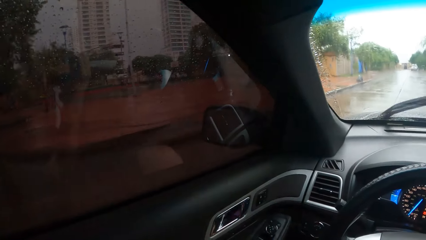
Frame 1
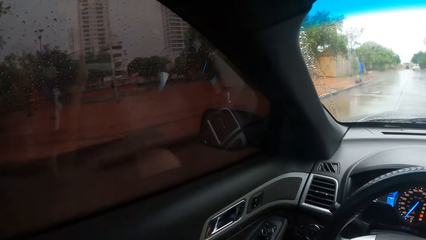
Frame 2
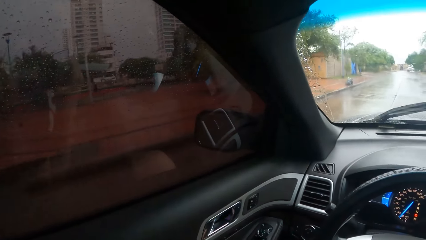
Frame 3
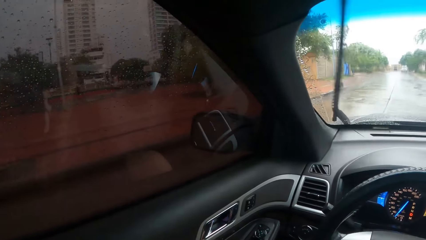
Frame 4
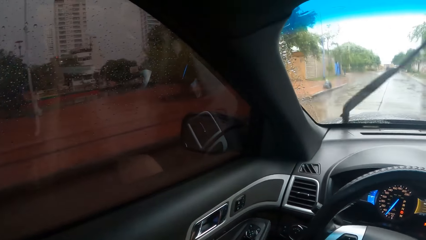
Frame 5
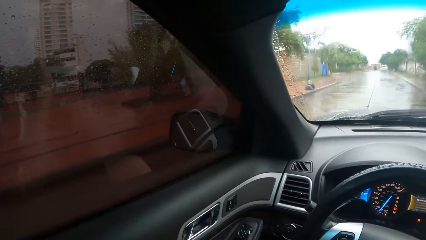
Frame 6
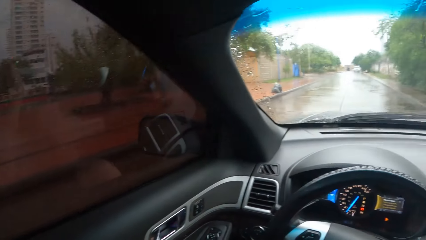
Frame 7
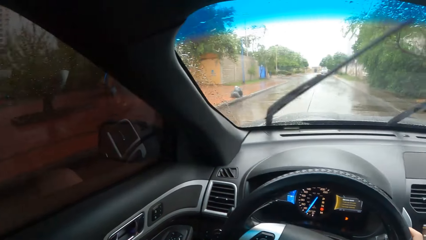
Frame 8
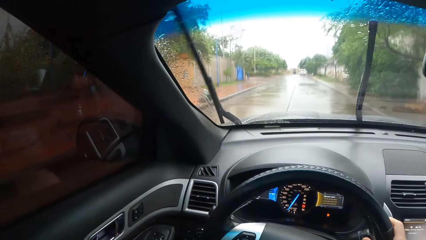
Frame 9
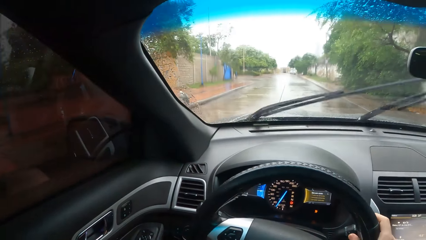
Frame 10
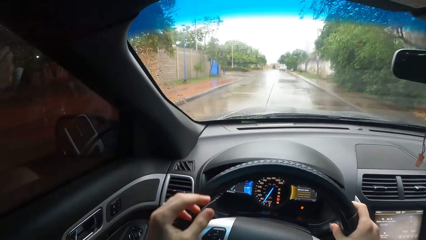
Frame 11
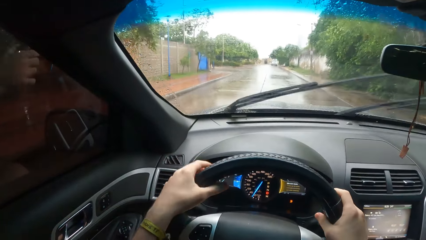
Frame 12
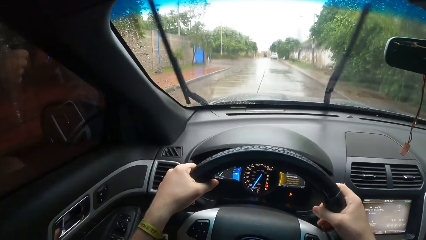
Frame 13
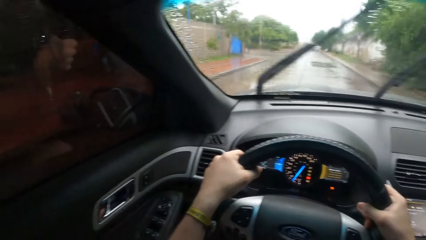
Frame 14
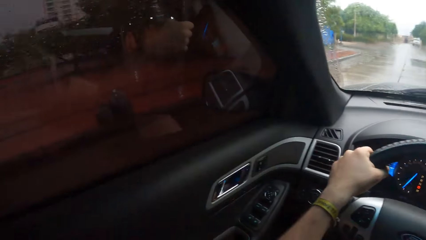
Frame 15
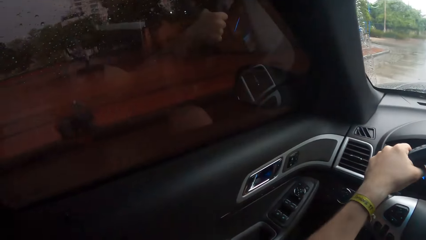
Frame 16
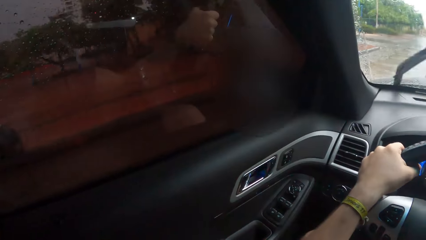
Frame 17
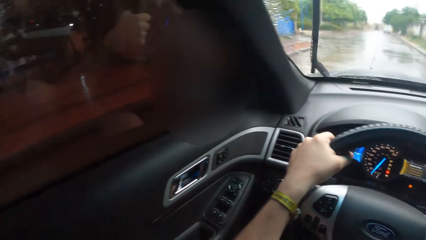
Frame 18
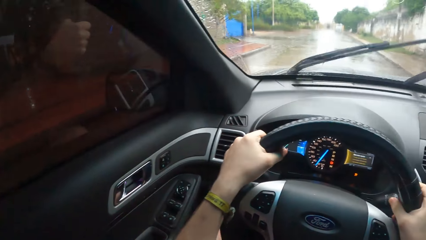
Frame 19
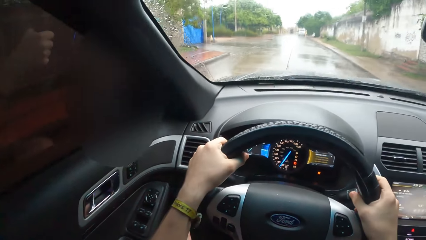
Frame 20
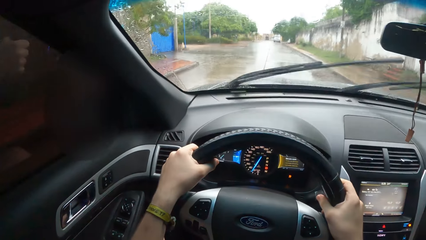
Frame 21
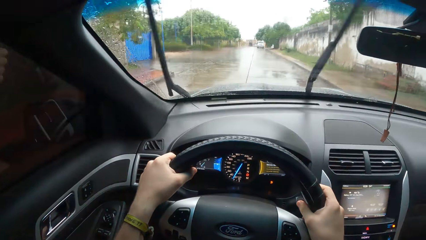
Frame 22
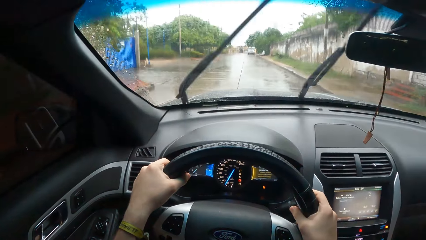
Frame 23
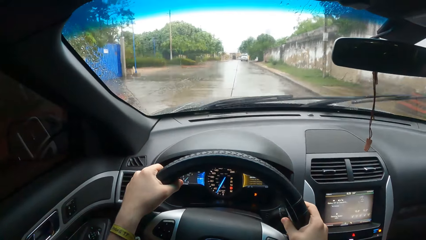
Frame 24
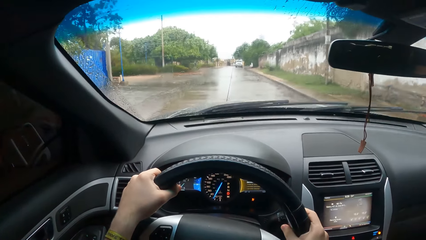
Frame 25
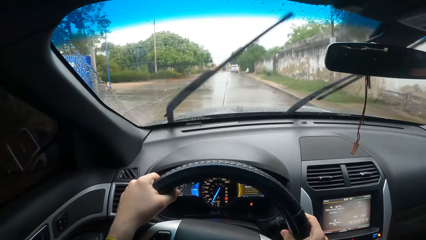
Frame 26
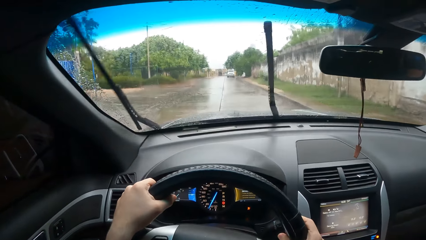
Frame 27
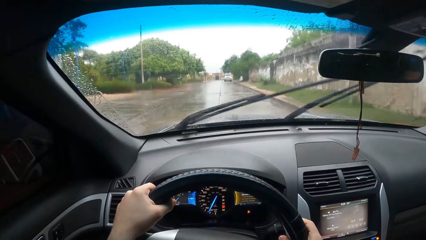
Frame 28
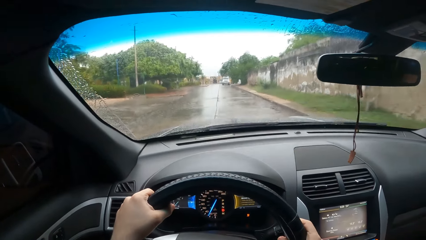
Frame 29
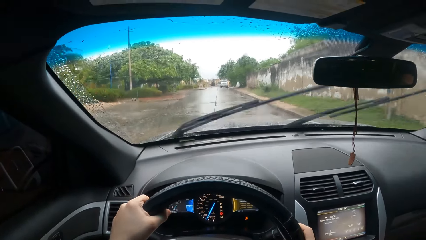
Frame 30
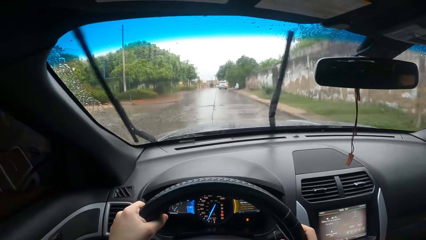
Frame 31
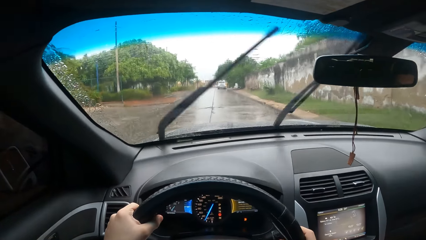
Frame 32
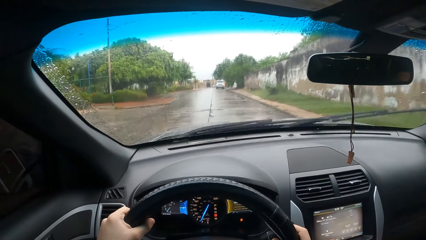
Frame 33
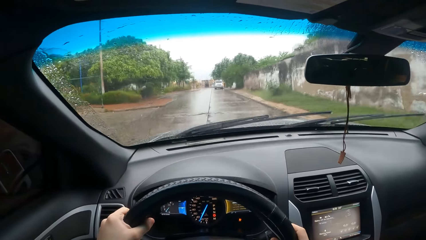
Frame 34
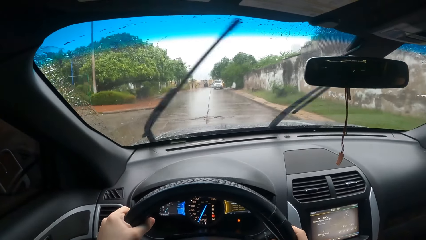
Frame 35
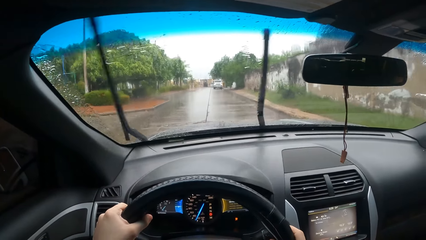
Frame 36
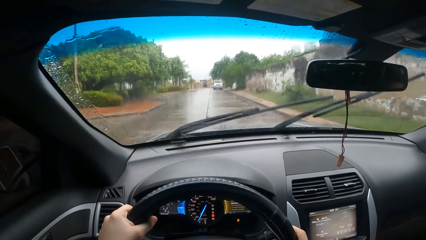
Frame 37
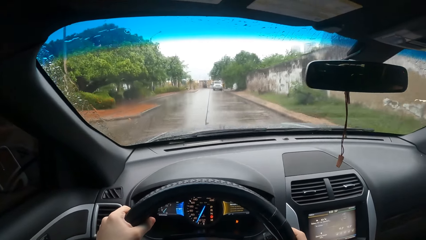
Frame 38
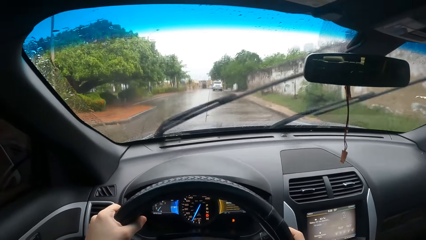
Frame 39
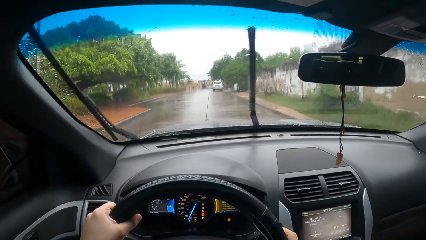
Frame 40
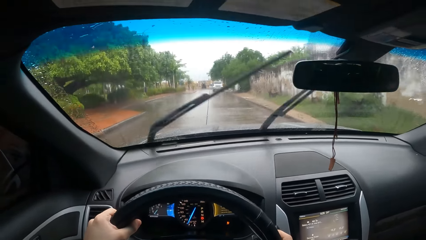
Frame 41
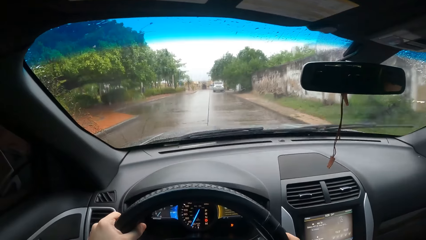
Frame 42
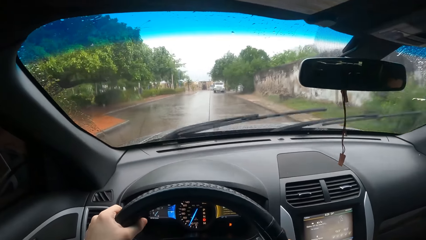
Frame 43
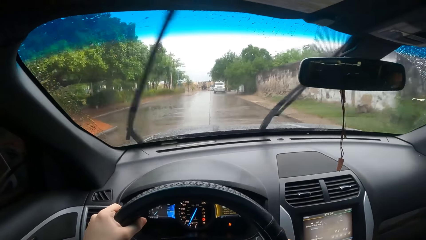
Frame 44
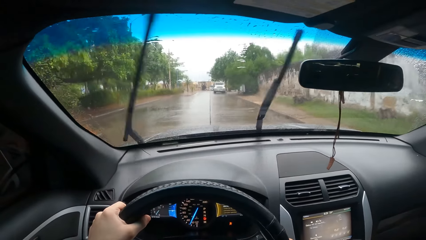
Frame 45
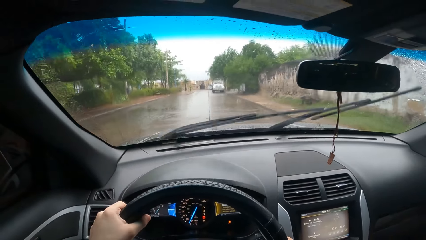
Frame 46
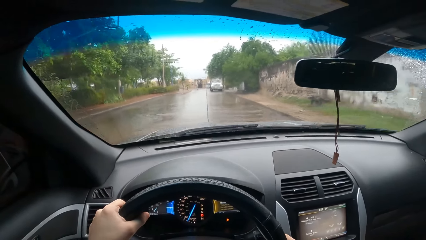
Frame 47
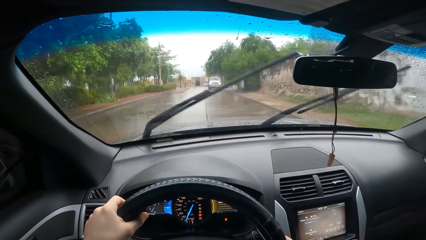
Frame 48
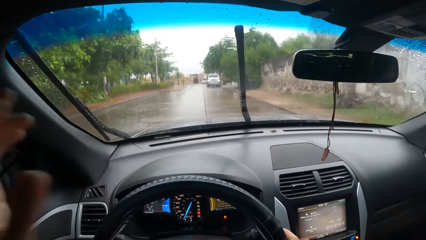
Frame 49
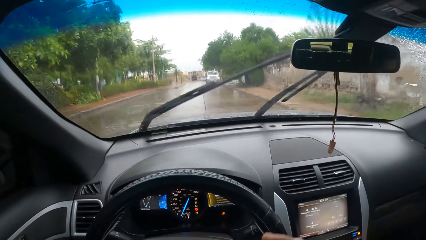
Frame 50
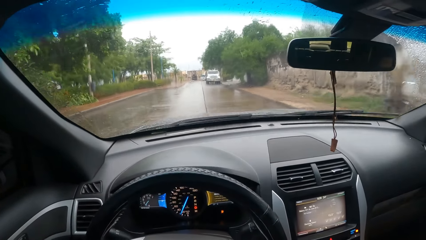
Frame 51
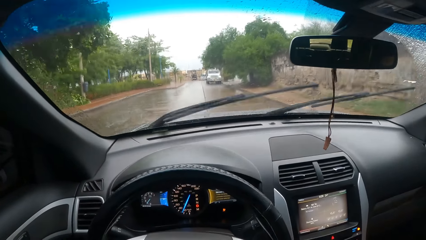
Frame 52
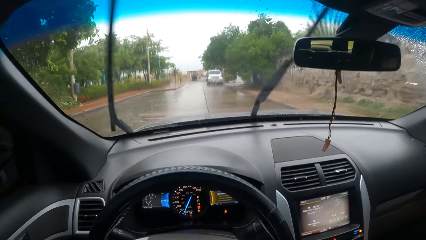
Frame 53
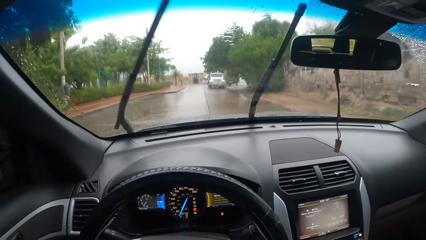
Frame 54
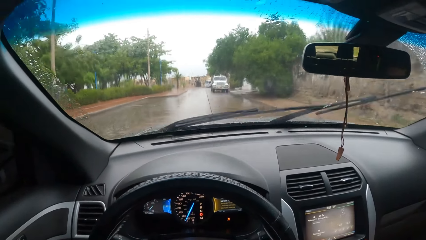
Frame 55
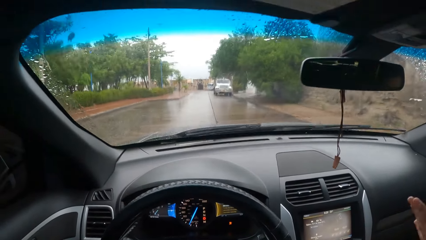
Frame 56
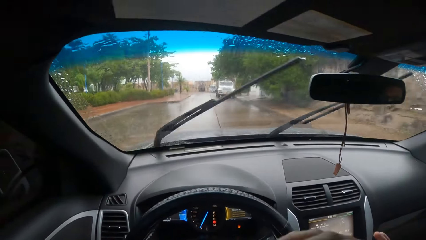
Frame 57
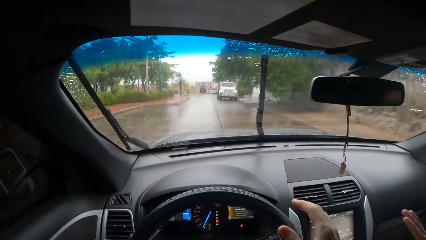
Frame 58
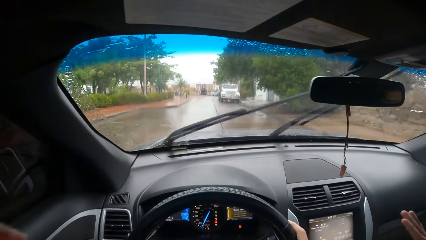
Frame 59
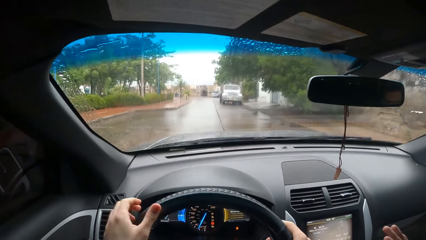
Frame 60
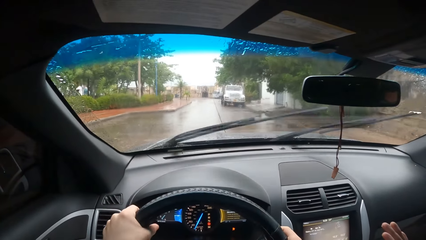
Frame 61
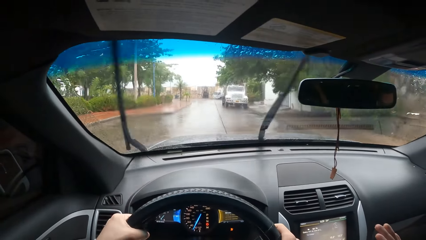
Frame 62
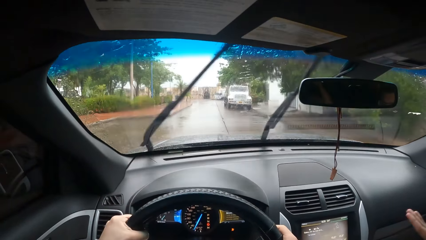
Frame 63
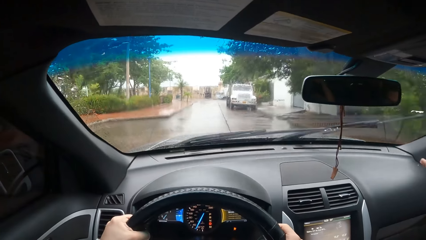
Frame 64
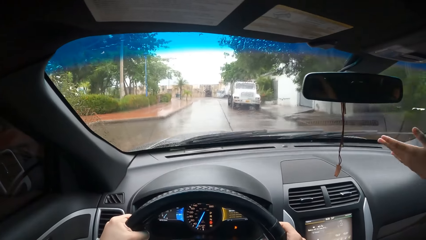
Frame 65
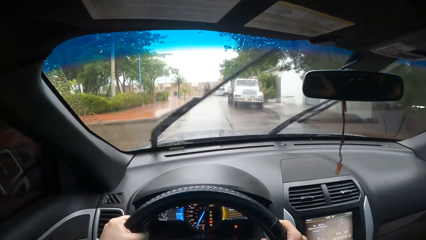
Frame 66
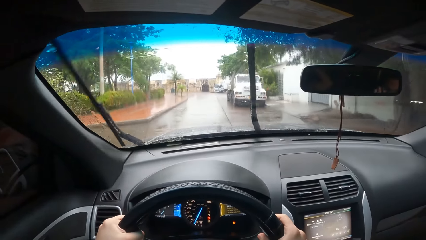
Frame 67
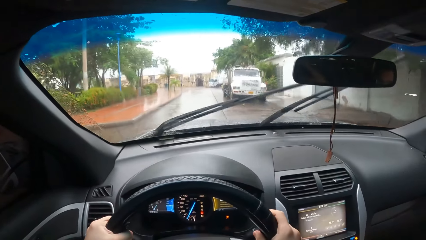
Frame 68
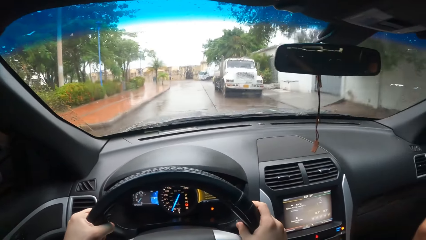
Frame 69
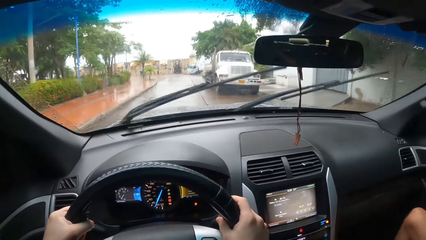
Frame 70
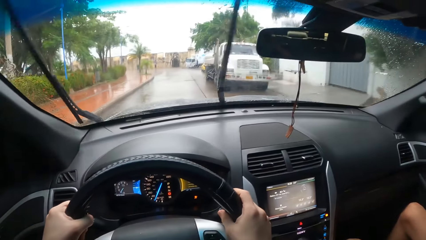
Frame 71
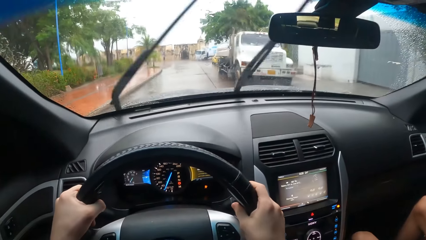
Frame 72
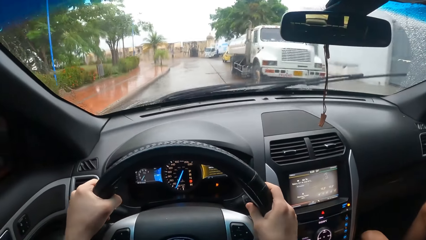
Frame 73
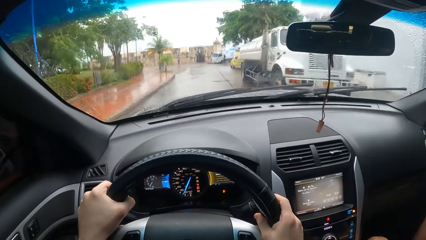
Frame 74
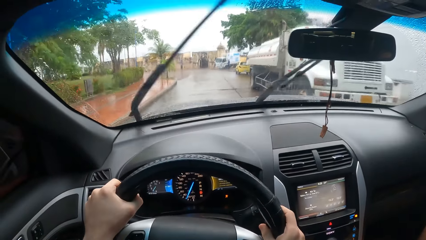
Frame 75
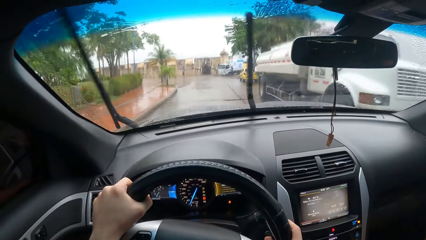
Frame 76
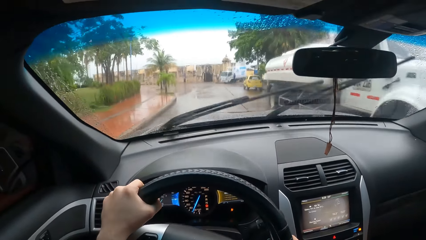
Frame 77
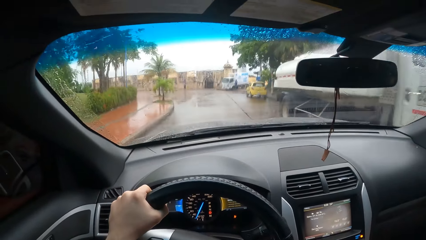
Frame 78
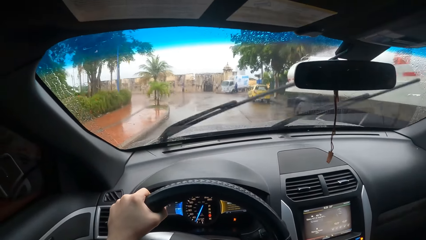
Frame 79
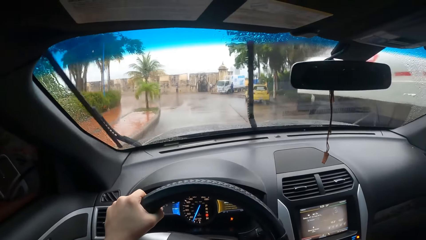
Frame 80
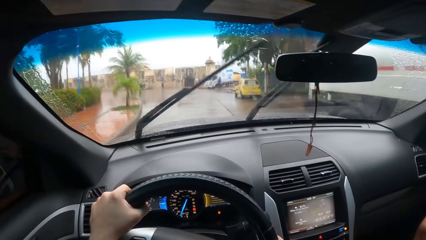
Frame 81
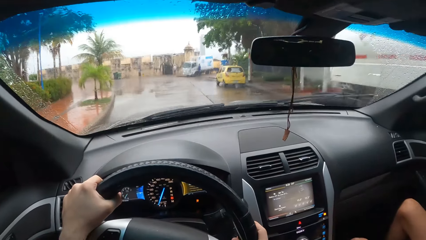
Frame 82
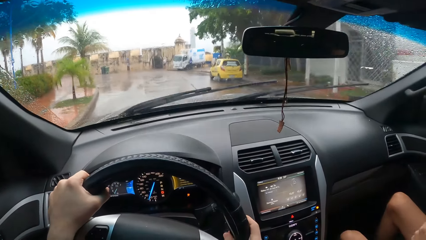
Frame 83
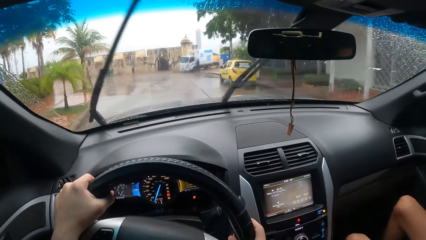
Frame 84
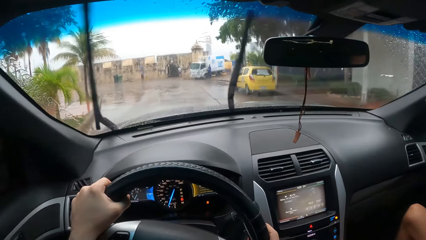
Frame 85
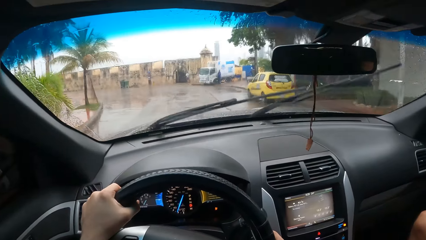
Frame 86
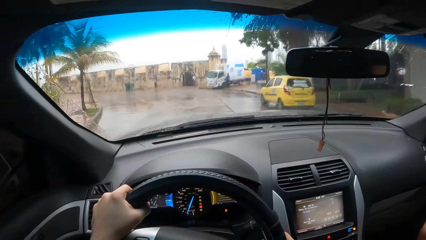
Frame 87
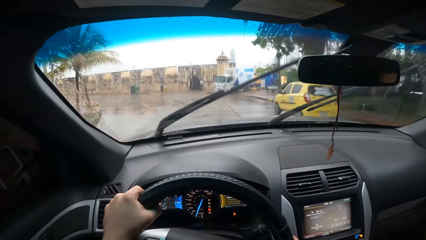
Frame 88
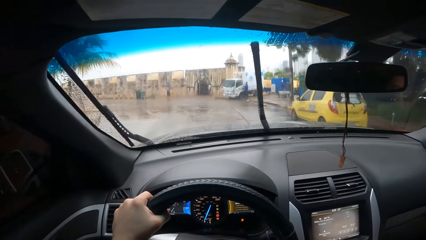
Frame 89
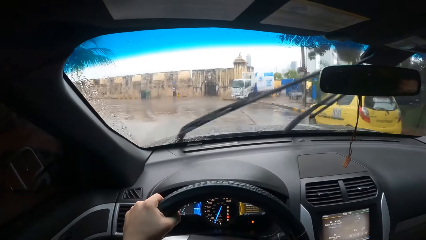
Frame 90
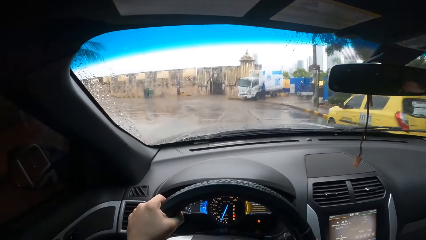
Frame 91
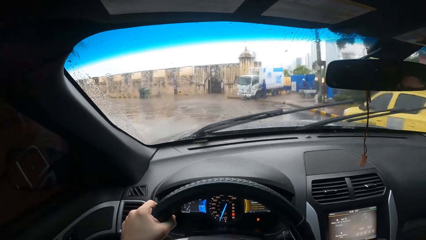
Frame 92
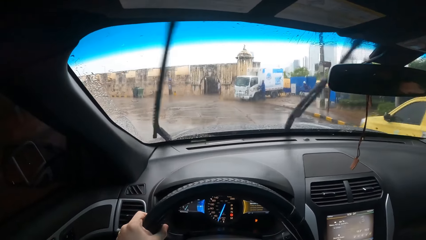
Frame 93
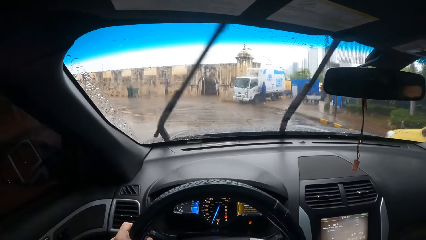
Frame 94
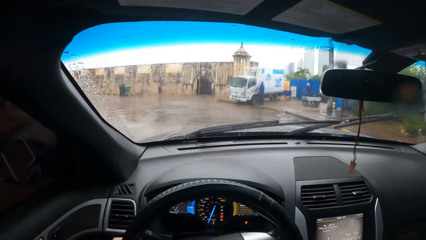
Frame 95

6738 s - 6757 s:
The camera wearer holds a steering wheel with both hands. They raise the left hand. They hold the steering wheel with both hands. They turn the steering wheel with both hands.
